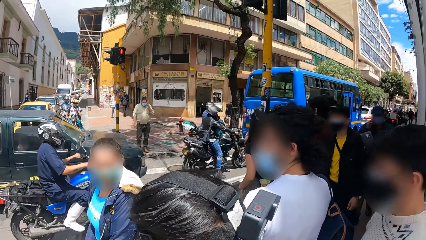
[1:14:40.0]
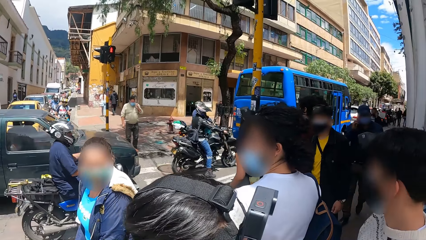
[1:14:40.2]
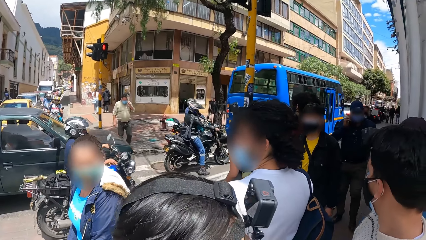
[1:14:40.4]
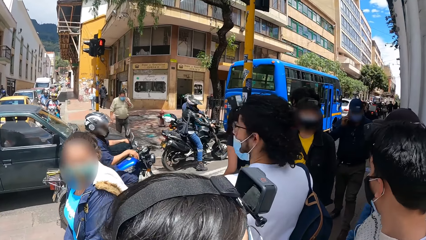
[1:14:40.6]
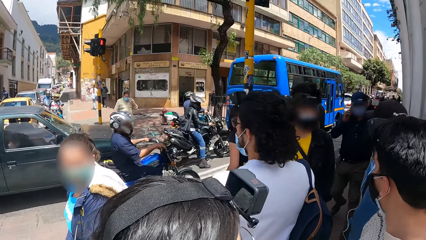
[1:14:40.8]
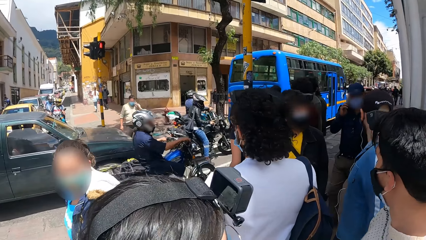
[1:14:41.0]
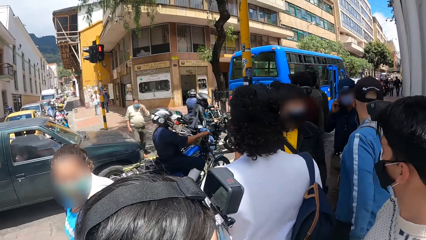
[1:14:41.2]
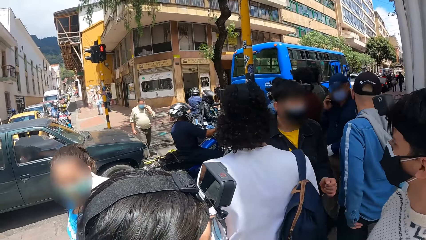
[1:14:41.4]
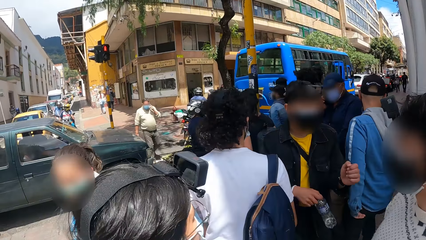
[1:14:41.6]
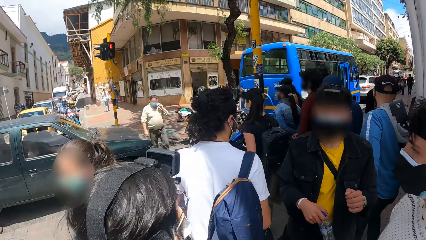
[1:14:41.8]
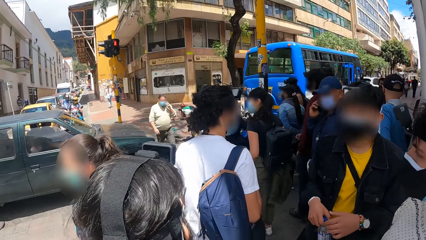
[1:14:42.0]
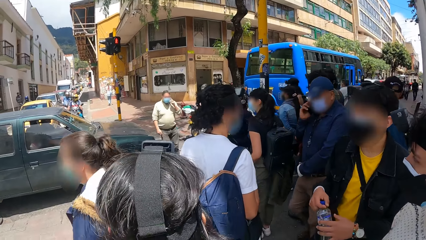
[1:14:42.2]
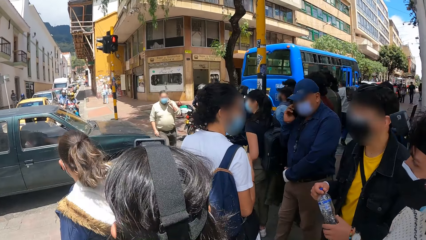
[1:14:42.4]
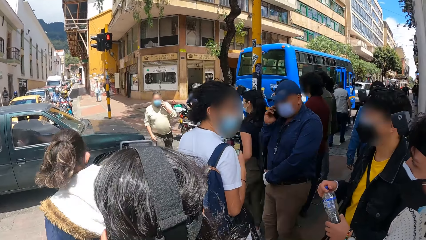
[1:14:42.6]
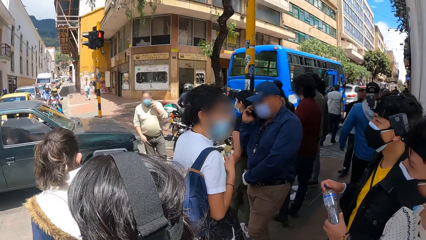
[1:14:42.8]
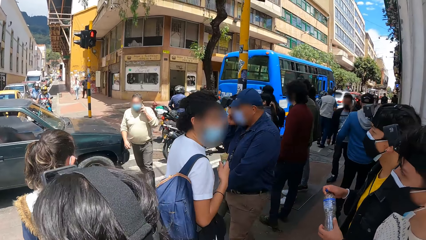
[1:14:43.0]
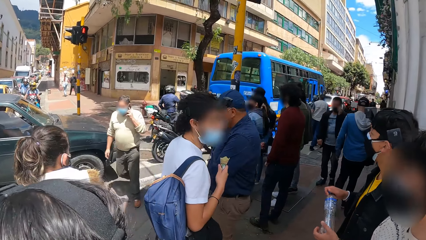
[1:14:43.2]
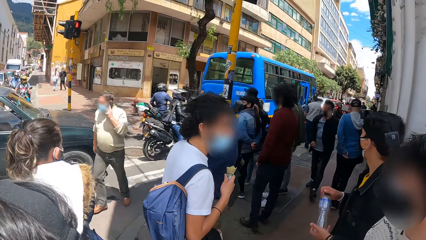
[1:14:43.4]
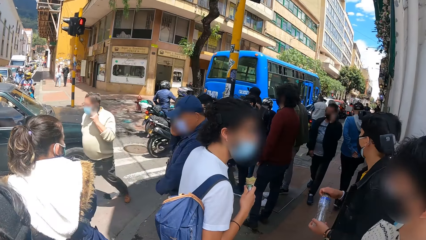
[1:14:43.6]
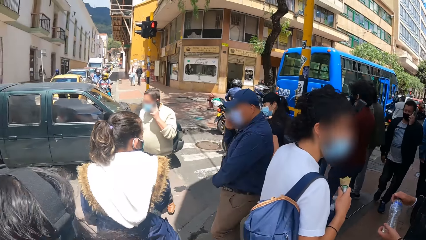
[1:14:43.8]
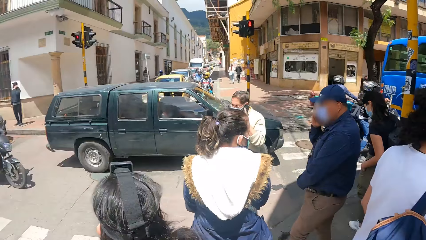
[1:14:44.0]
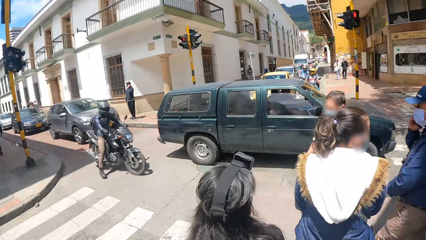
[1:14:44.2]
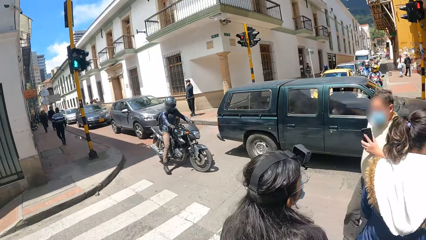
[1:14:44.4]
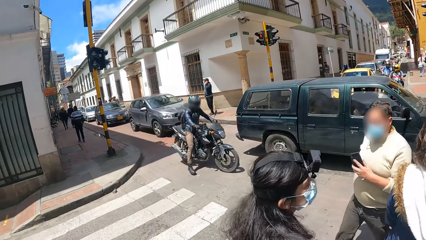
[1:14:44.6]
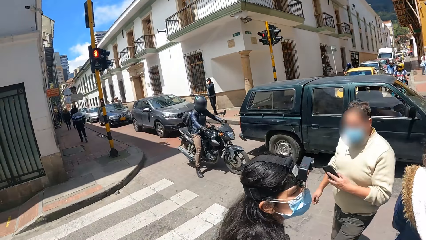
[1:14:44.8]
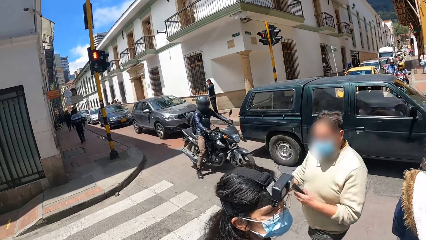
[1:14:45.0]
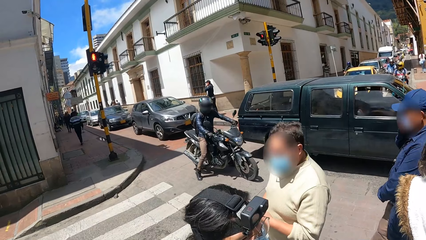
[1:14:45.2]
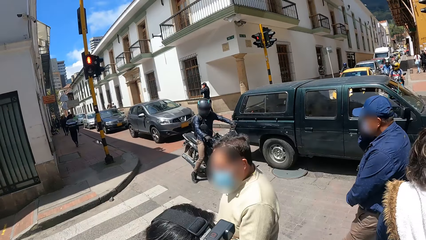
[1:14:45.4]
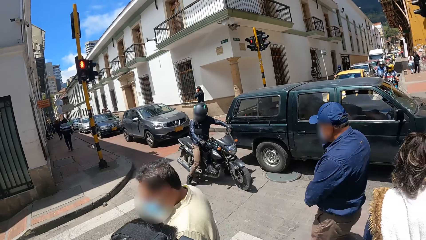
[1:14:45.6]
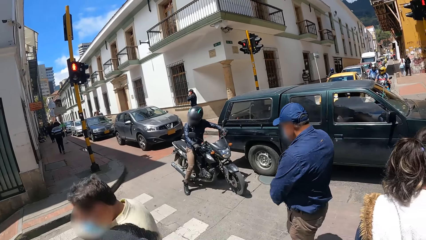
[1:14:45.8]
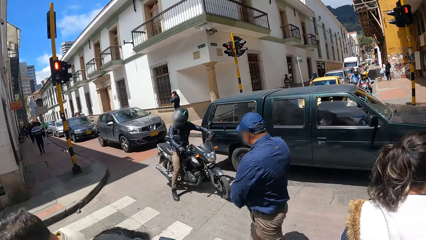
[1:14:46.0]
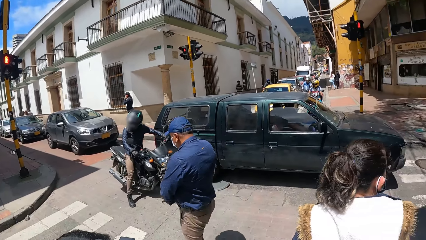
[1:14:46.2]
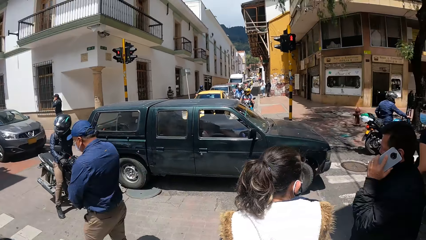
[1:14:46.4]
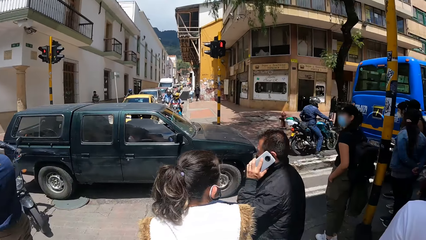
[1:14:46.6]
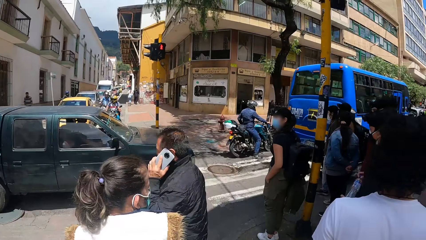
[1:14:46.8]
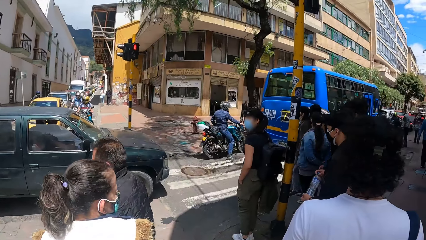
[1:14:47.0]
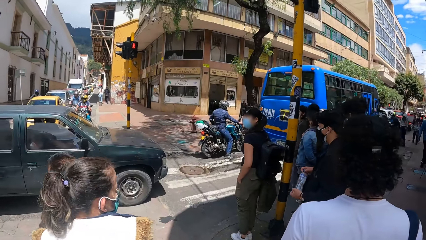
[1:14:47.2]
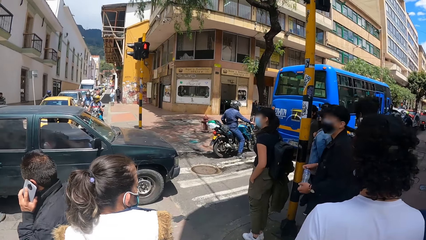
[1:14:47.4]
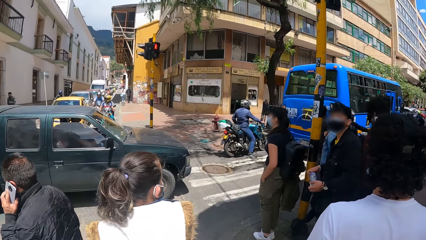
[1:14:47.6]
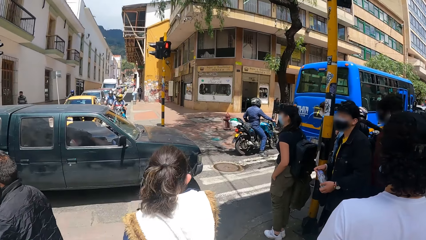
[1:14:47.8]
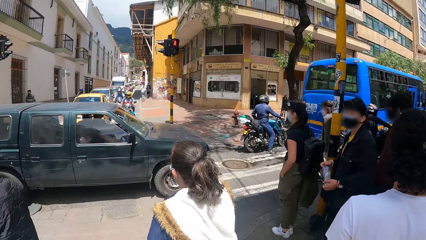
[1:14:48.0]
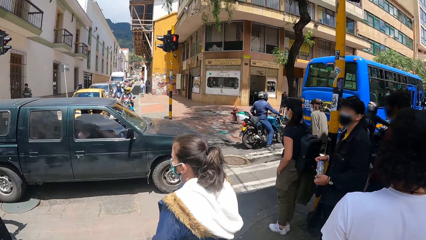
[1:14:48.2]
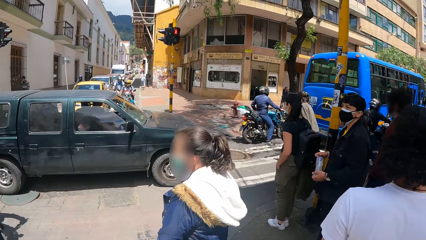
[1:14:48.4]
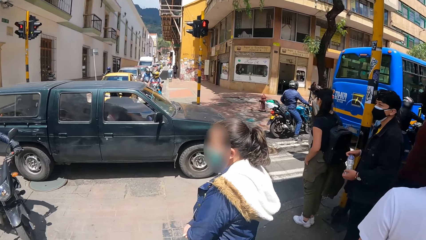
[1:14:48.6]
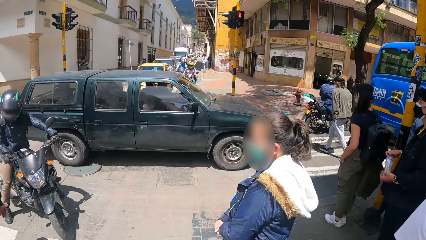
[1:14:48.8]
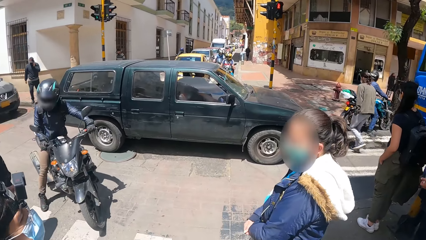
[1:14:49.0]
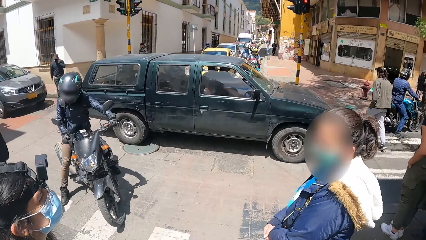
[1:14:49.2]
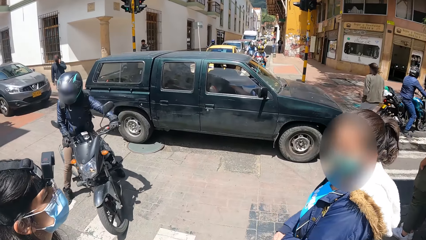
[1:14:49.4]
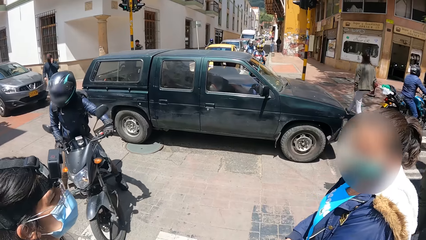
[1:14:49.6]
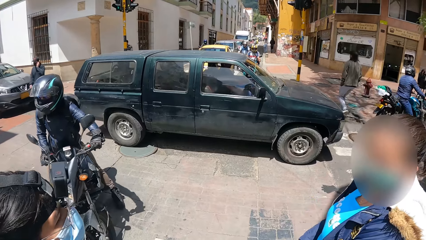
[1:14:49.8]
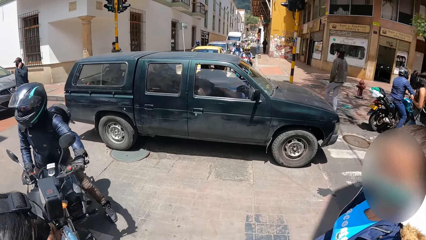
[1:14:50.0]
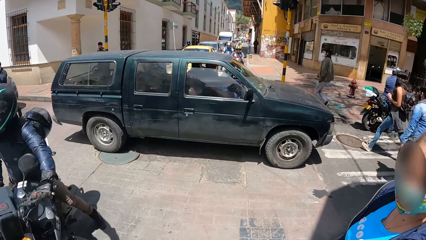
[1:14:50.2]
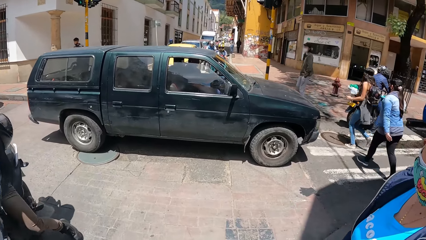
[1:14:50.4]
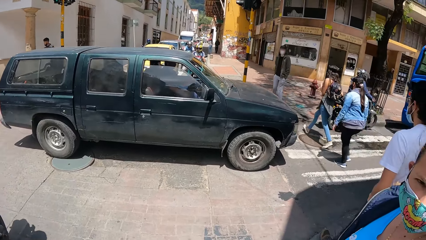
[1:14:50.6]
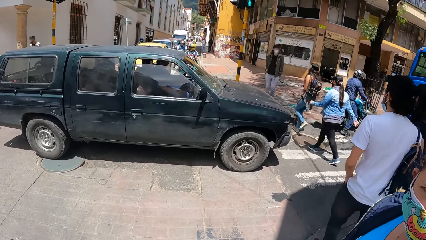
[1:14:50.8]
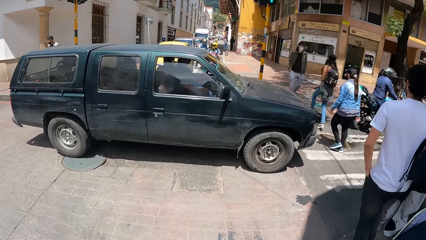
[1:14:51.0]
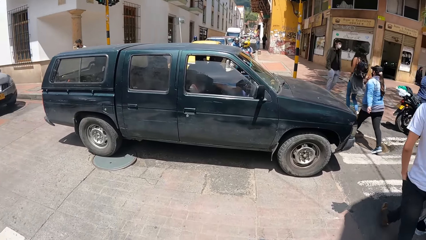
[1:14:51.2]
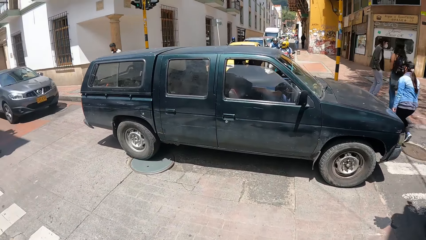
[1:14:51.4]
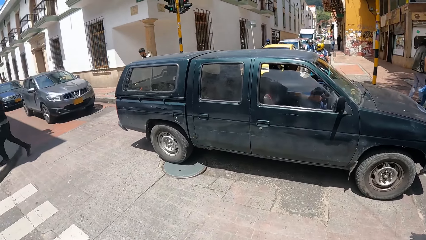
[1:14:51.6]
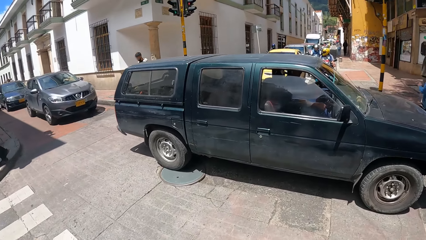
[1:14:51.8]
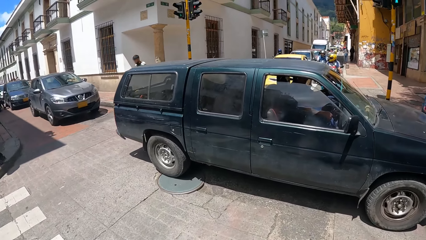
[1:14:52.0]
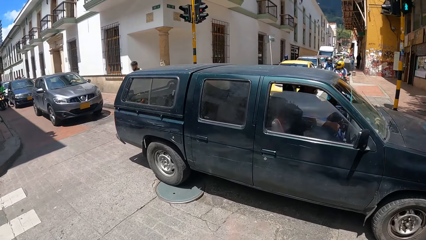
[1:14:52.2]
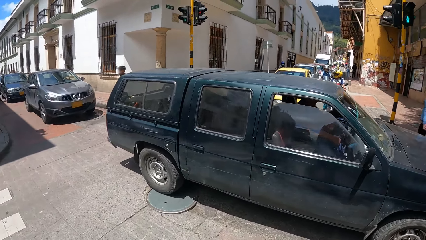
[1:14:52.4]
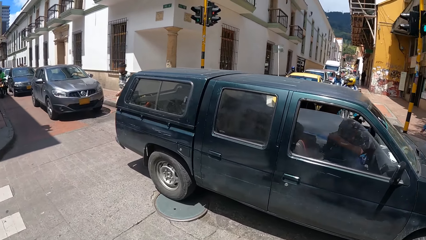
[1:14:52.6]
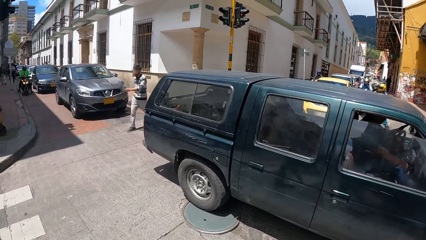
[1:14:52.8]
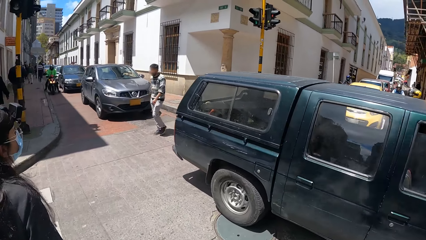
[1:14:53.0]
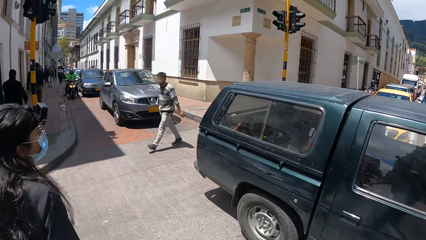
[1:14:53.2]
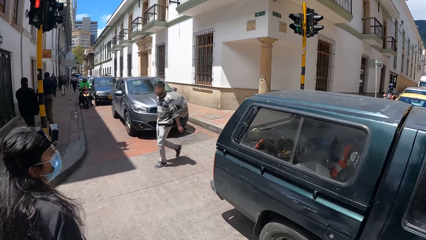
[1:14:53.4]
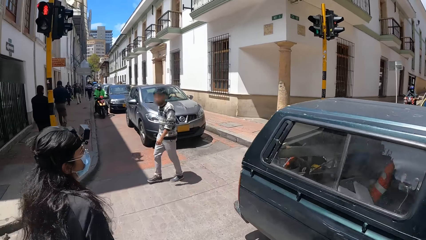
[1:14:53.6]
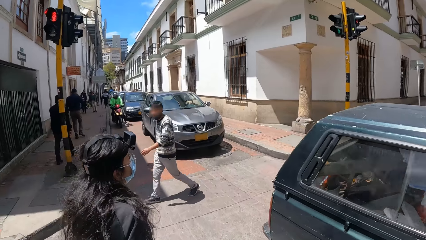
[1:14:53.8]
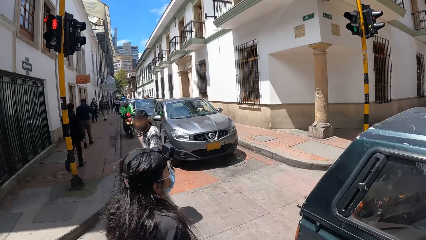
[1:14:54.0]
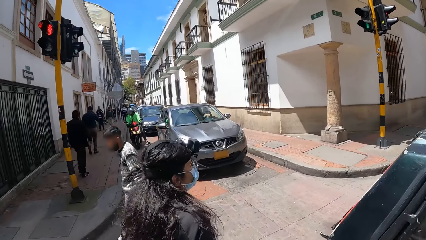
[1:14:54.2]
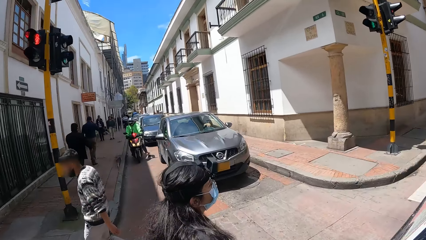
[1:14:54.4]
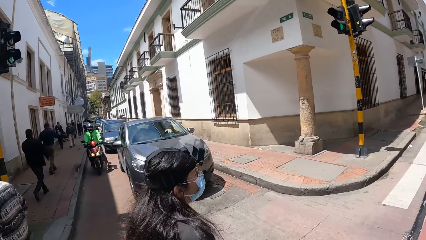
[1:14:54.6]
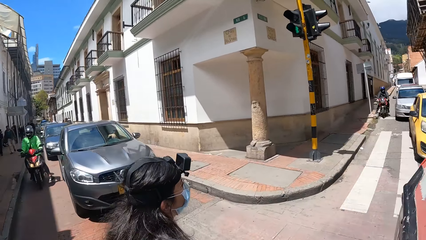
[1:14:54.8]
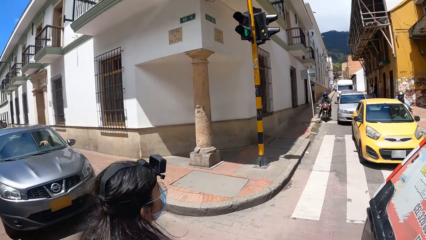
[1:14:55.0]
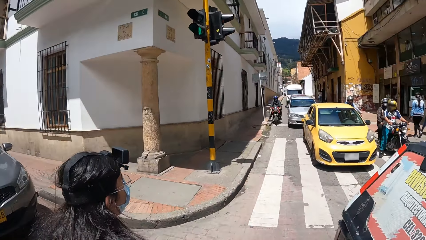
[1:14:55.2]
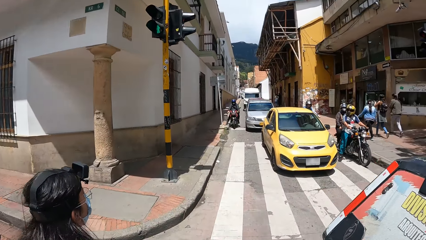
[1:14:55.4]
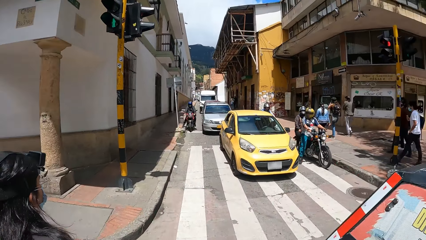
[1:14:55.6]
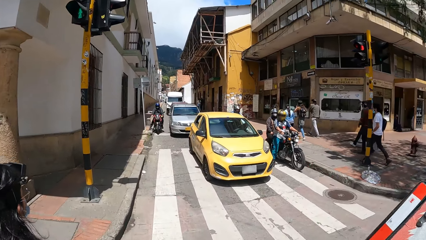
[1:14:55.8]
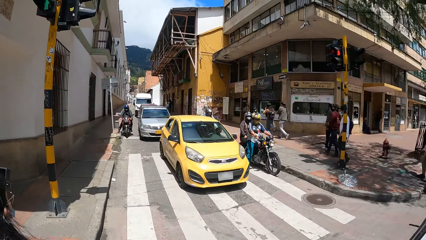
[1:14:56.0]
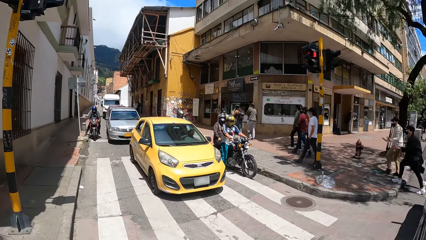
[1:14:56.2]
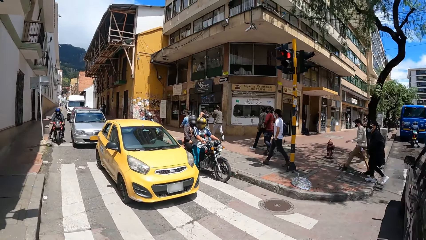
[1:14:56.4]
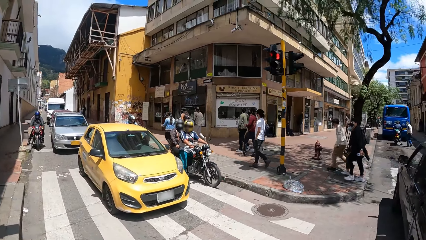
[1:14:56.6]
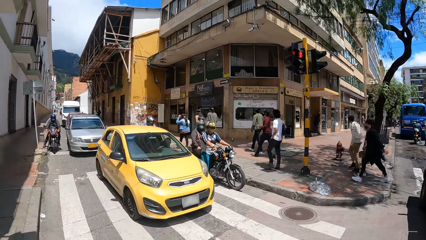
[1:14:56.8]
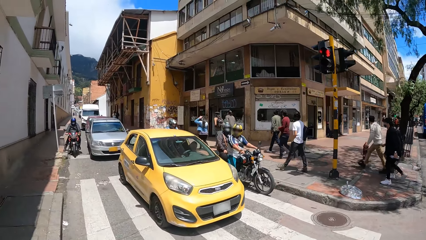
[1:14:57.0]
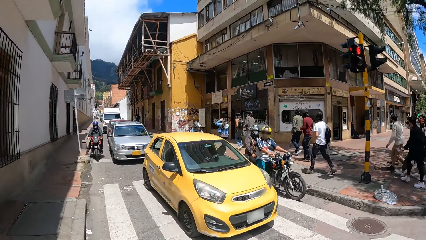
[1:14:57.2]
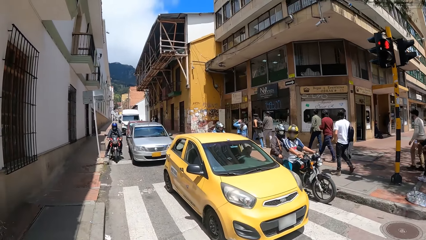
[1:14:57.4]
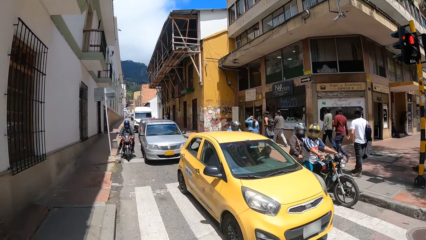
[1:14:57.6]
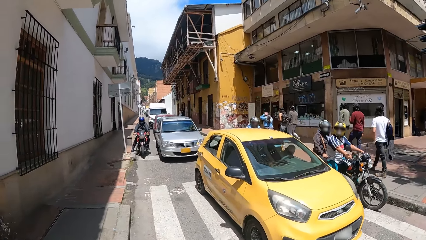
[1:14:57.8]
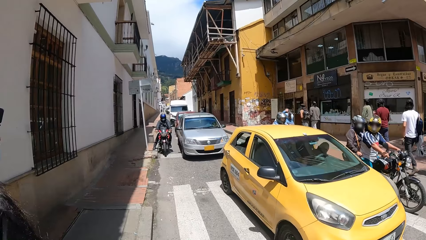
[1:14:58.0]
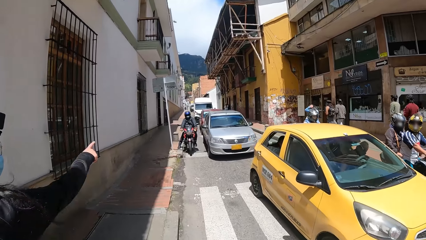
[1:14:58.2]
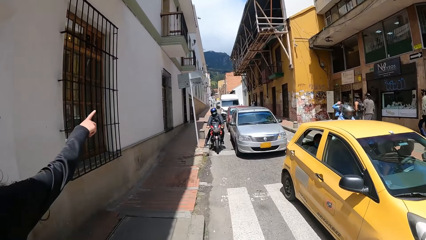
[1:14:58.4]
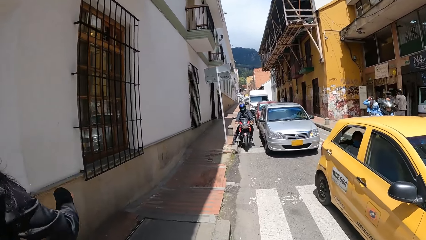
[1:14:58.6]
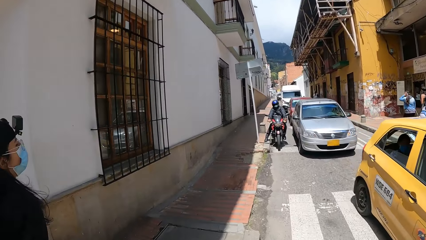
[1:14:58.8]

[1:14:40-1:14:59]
The camera wearer looks around the streets. They cross the road. They walk along the pavement.
